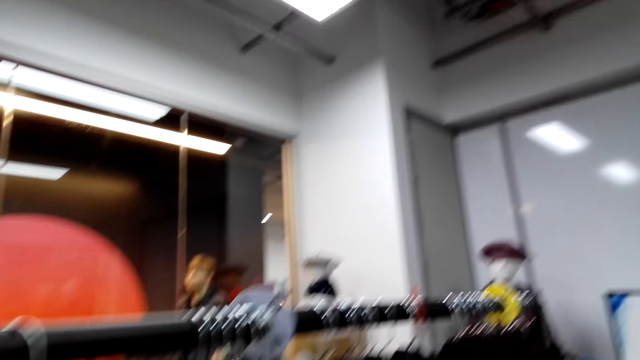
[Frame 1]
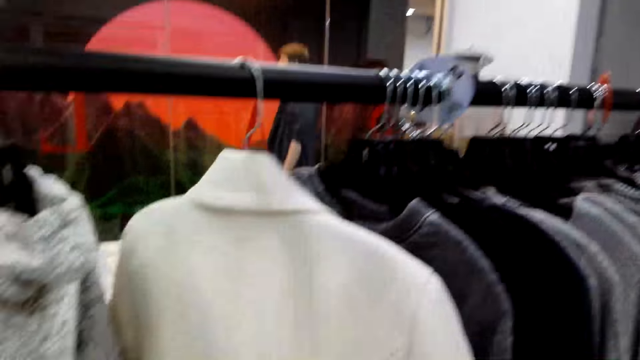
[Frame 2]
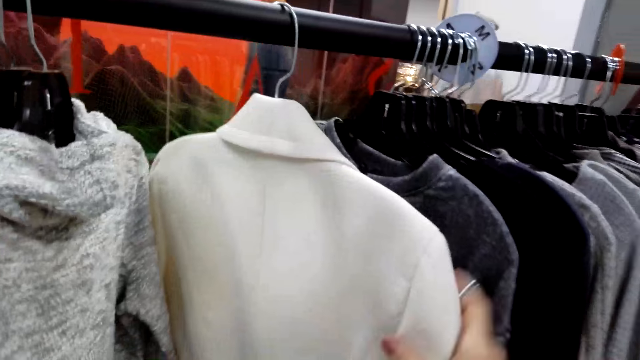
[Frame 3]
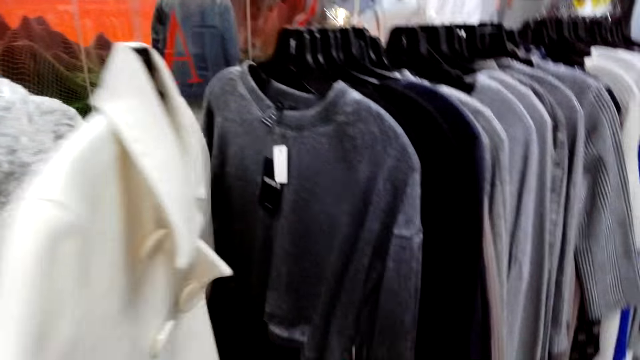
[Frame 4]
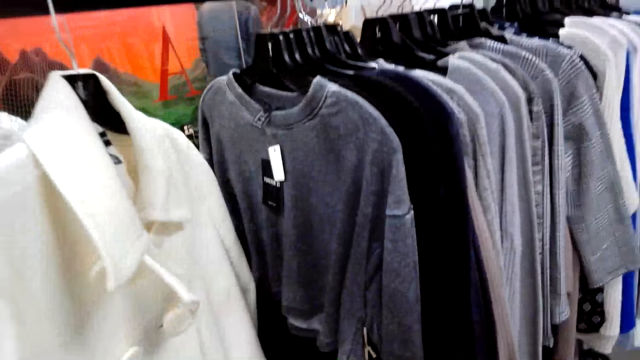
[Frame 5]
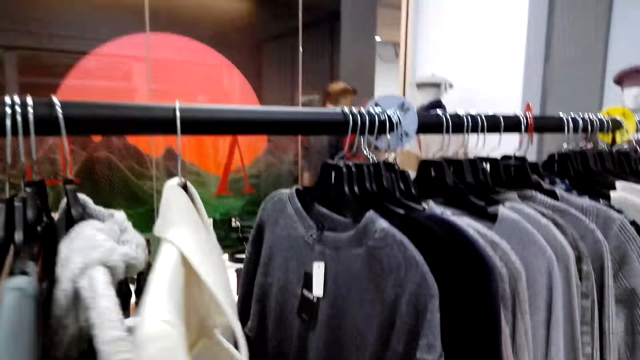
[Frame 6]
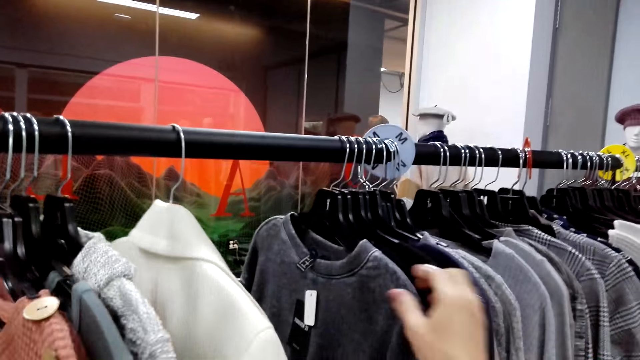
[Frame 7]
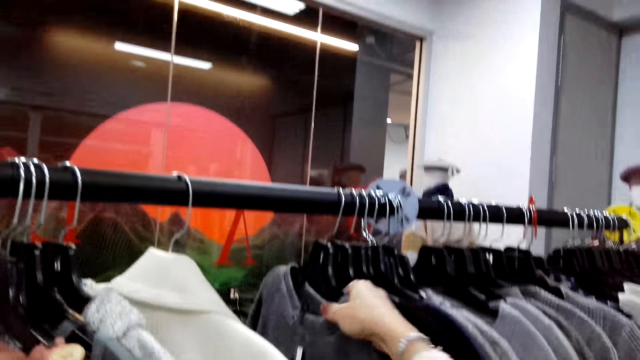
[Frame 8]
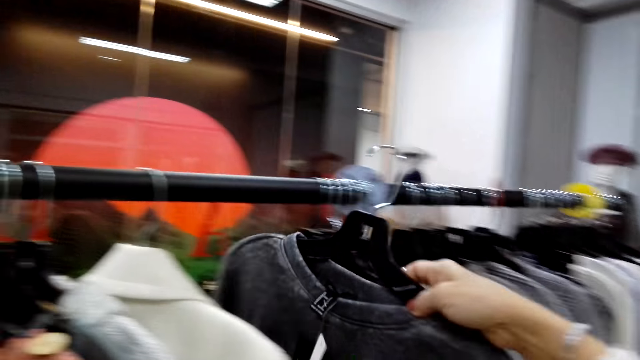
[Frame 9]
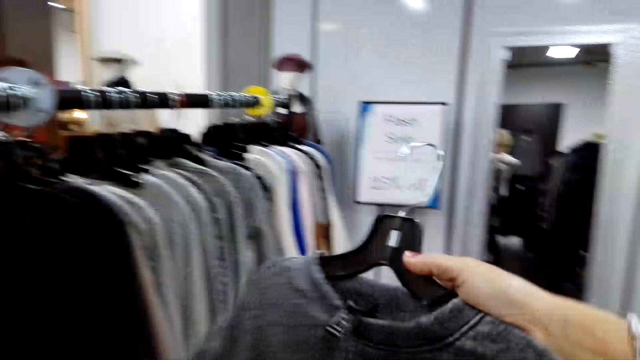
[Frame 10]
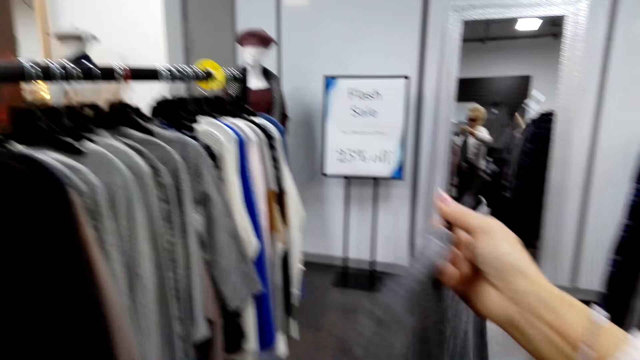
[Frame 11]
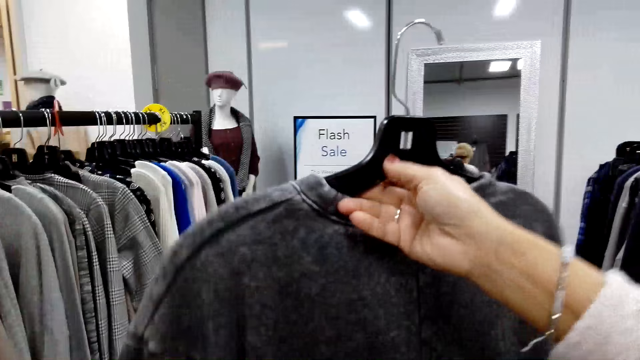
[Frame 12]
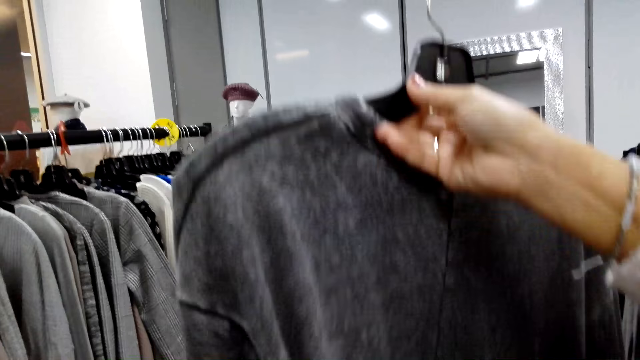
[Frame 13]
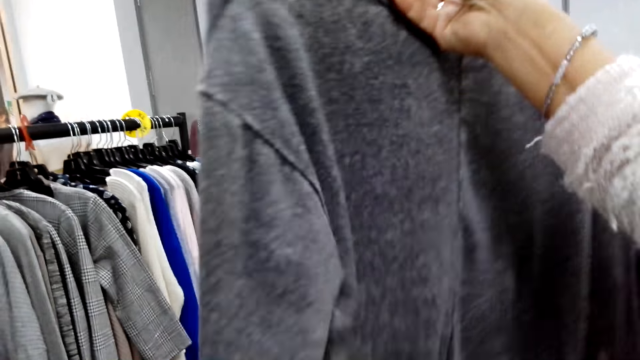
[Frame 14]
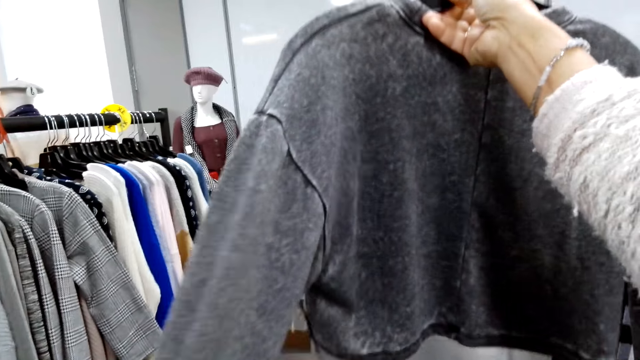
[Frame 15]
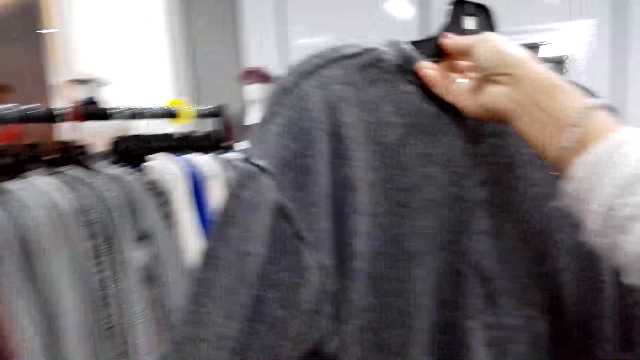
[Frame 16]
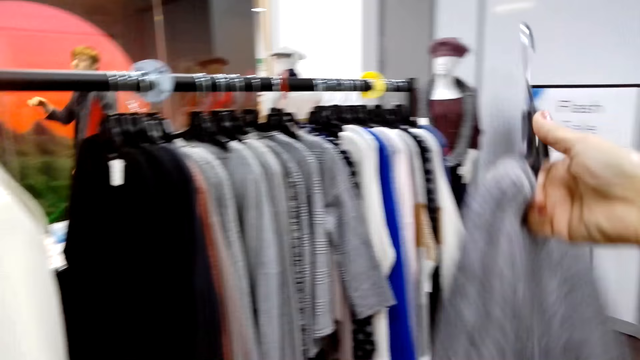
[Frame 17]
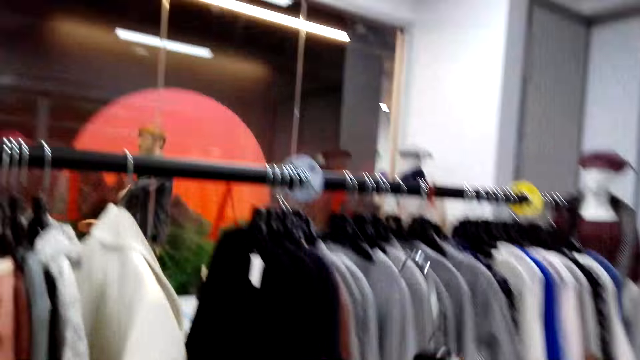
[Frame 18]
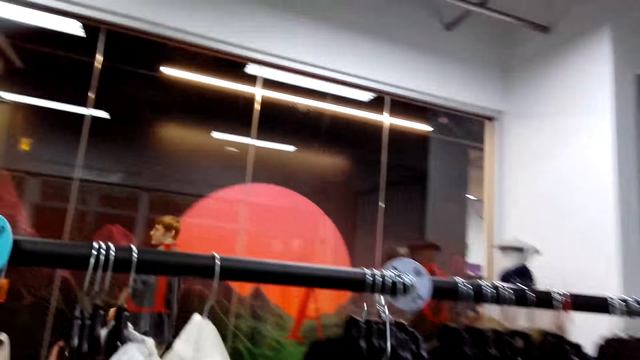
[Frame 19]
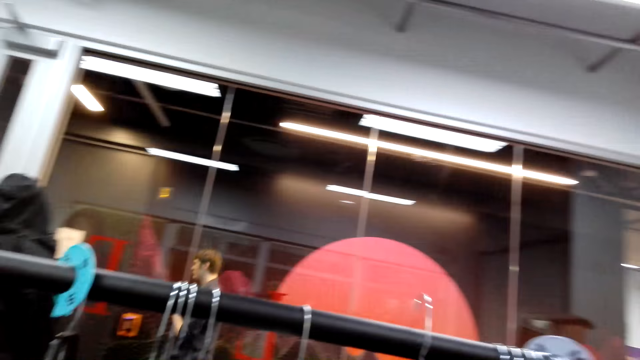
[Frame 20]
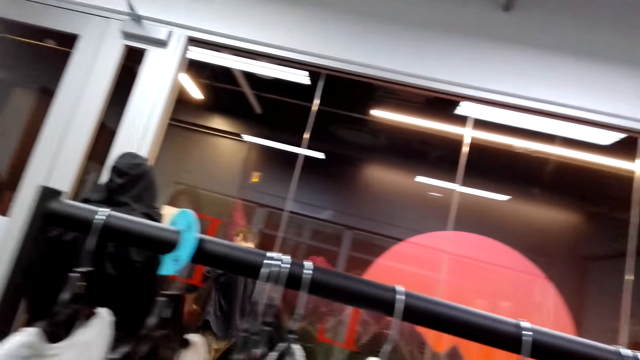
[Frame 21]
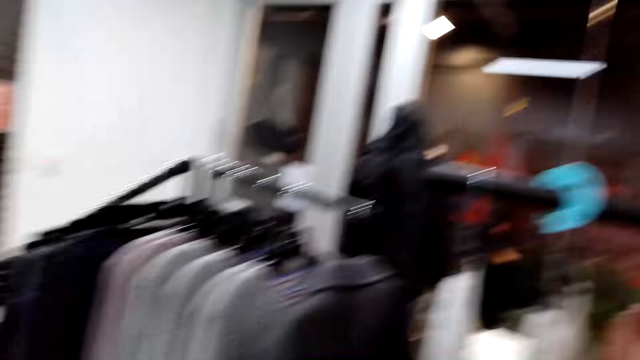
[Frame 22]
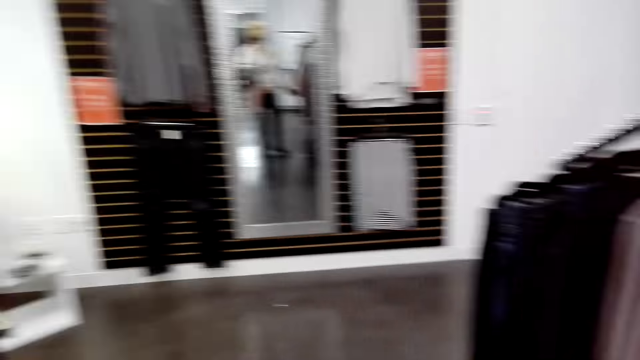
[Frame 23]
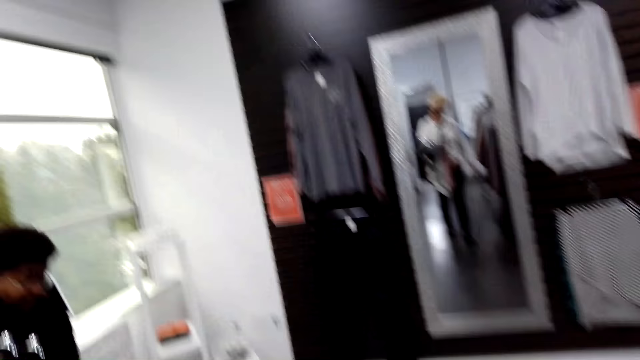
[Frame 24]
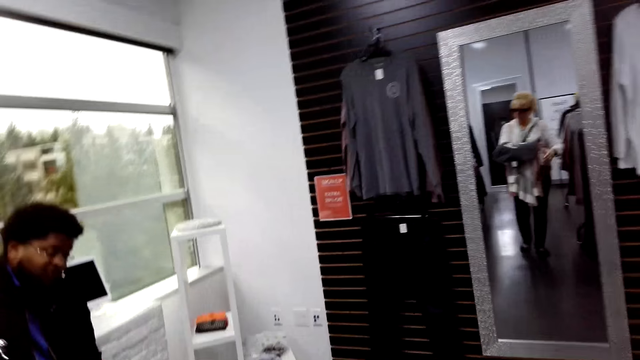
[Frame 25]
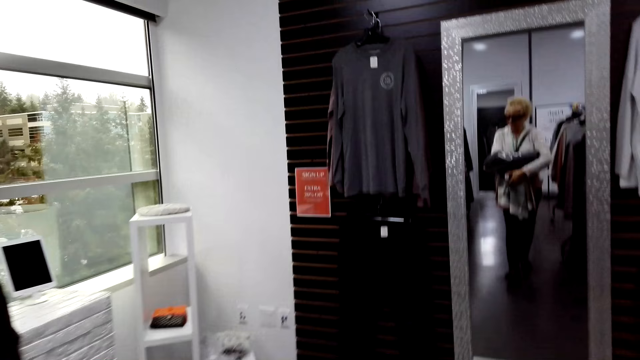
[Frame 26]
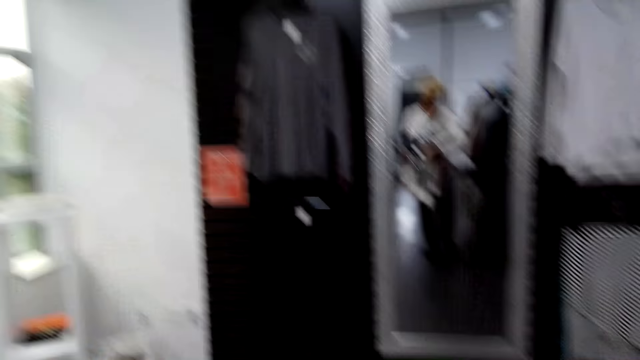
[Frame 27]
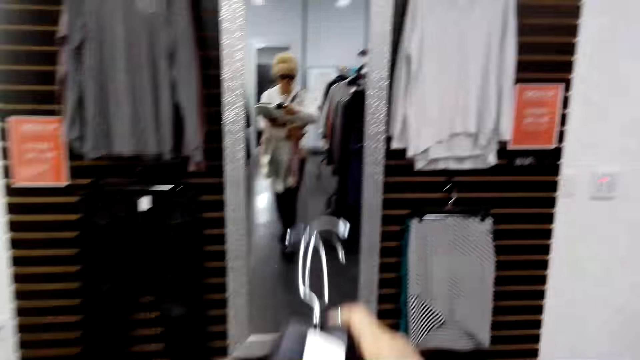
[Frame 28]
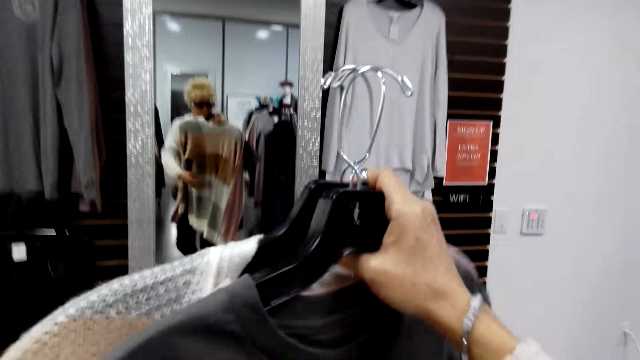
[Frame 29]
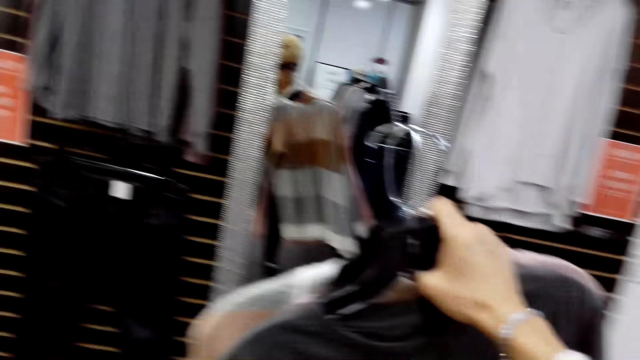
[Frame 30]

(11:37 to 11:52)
The camera wearer pushes clothes. They take out a shirt dress or top from the rod. They hang the top. They walk in the clothing store.

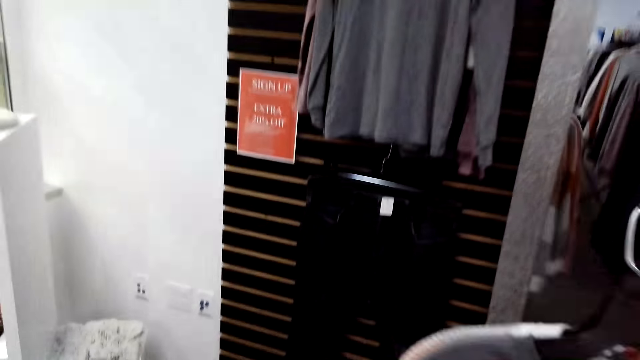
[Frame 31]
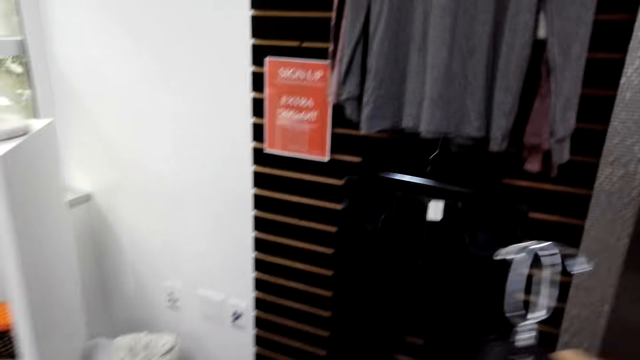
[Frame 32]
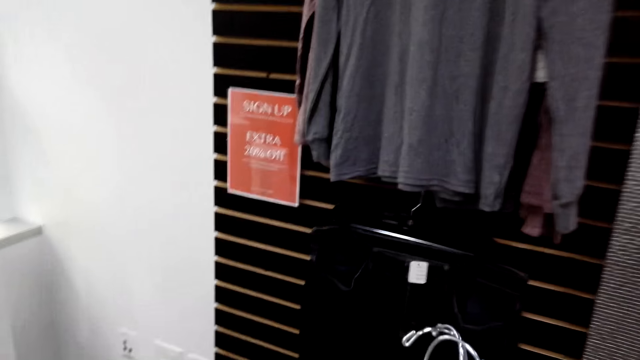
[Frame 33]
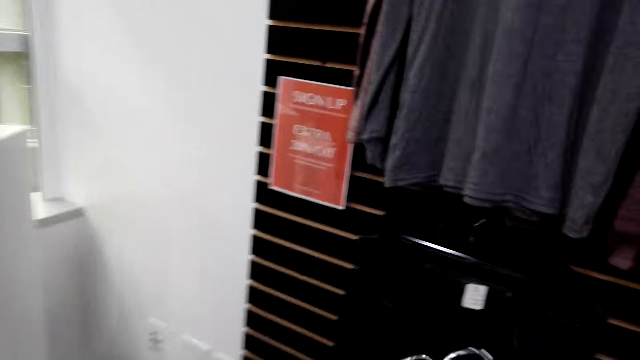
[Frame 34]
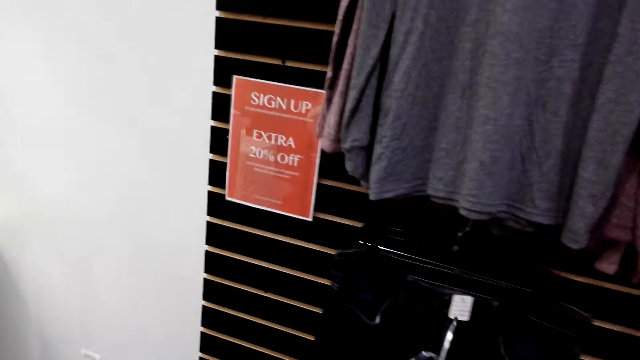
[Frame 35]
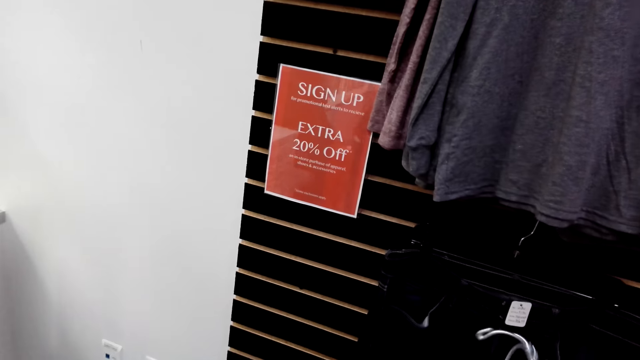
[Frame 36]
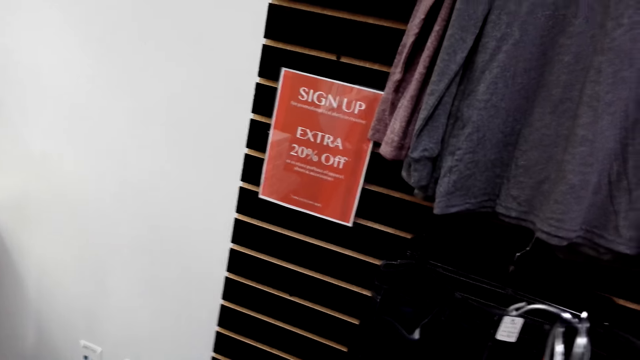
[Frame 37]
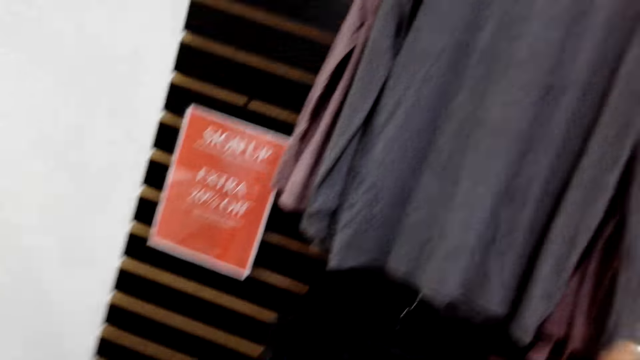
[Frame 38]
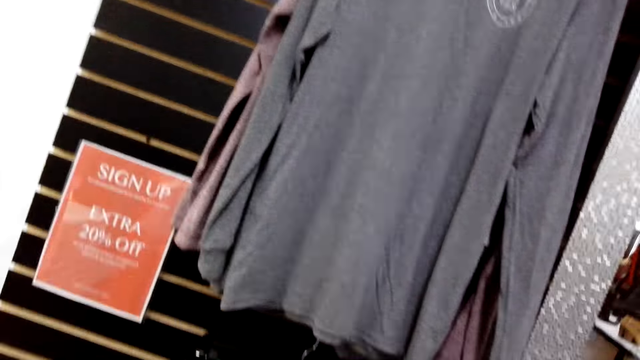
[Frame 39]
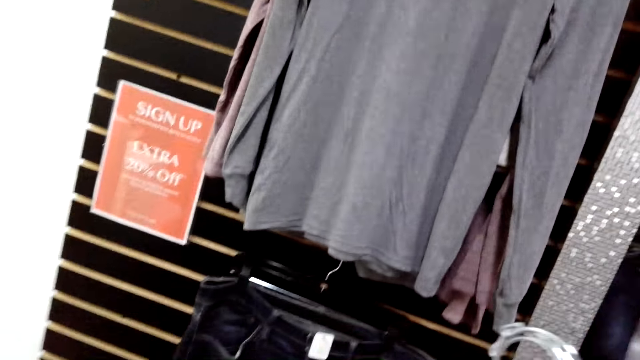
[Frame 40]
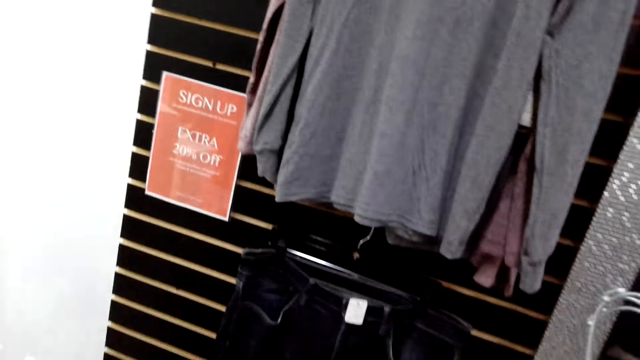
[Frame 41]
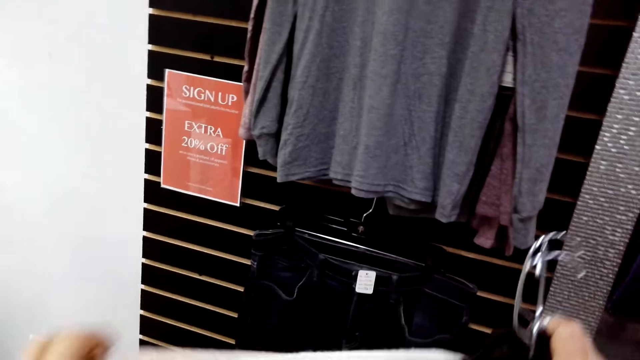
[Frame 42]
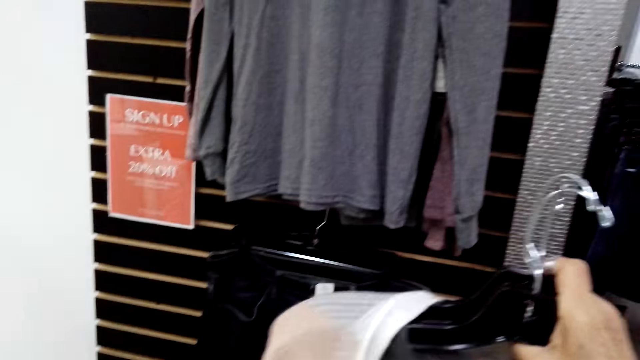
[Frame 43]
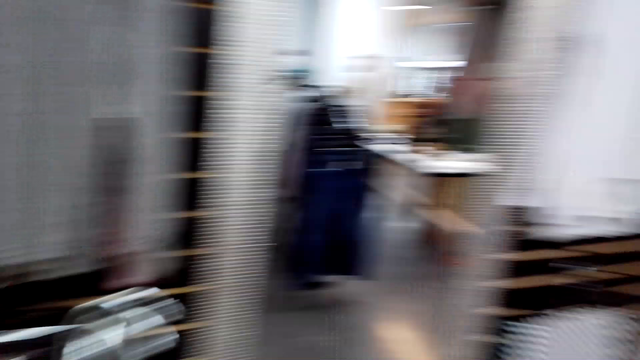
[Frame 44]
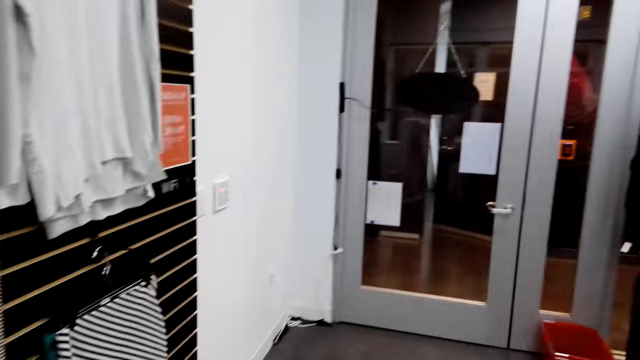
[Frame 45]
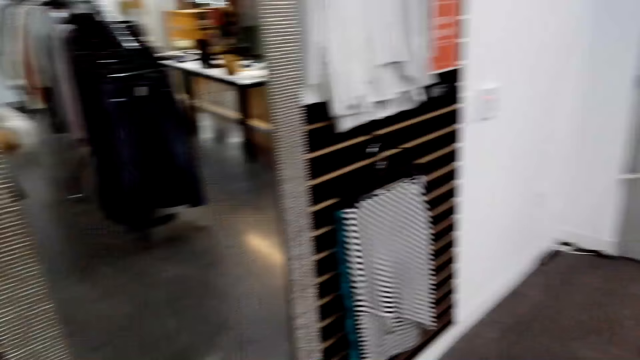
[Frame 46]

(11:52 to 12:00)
The camera wearer puts the clothes aside.
